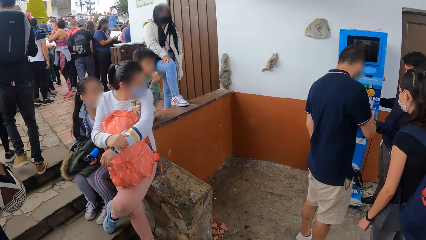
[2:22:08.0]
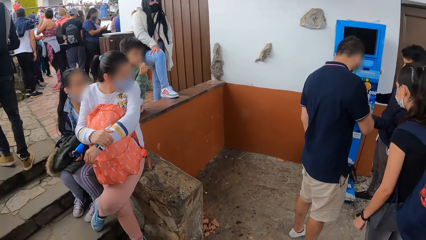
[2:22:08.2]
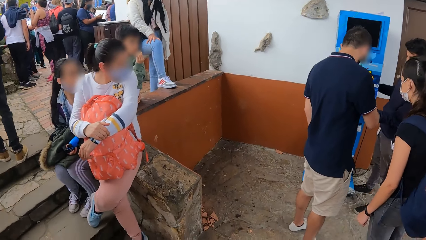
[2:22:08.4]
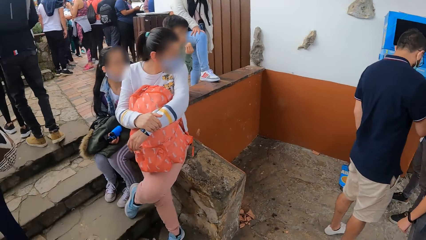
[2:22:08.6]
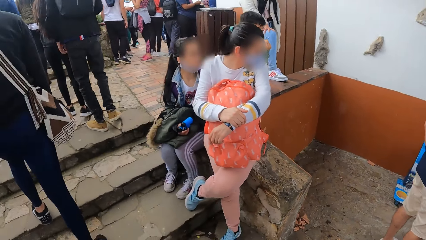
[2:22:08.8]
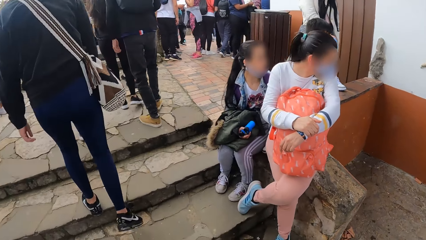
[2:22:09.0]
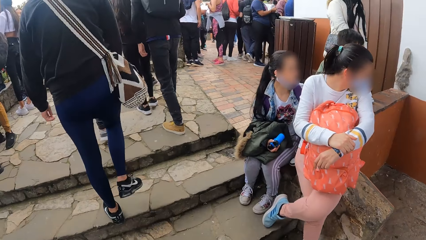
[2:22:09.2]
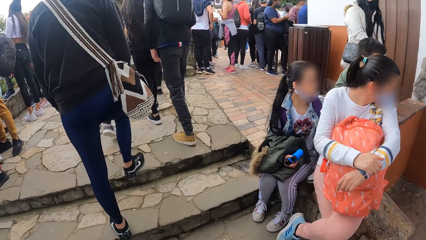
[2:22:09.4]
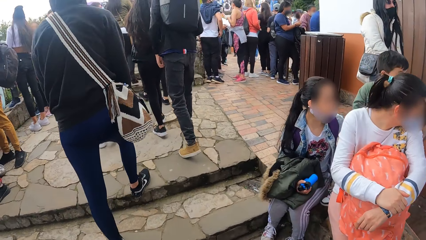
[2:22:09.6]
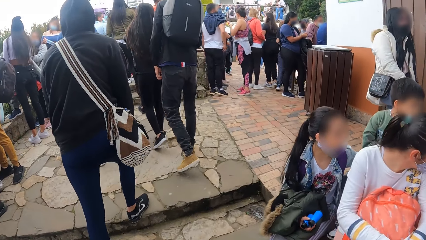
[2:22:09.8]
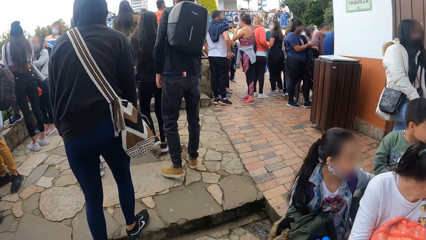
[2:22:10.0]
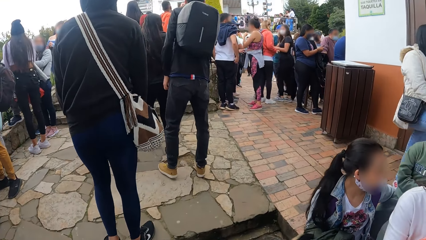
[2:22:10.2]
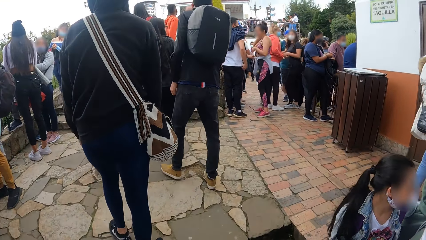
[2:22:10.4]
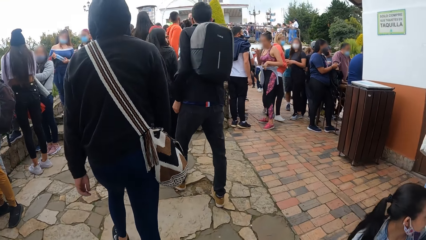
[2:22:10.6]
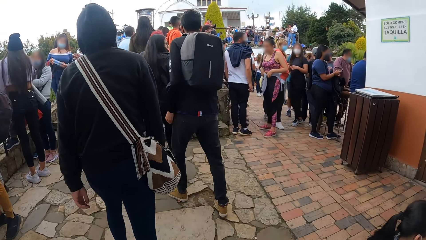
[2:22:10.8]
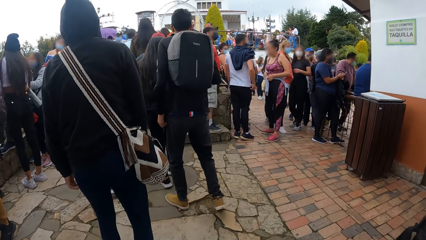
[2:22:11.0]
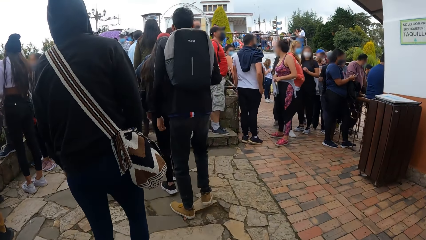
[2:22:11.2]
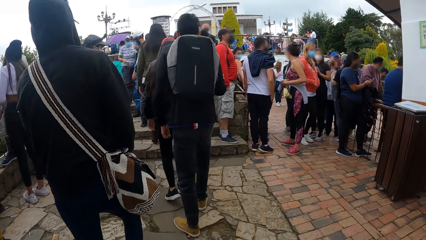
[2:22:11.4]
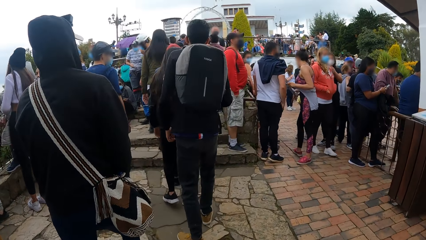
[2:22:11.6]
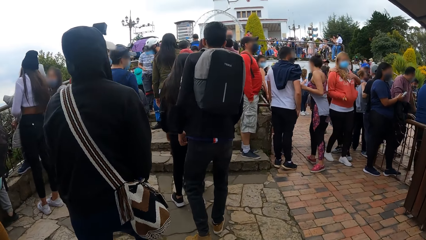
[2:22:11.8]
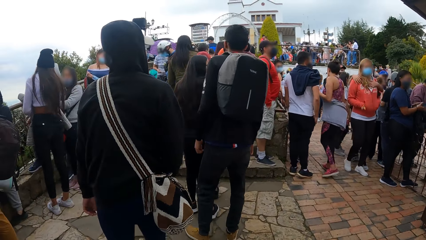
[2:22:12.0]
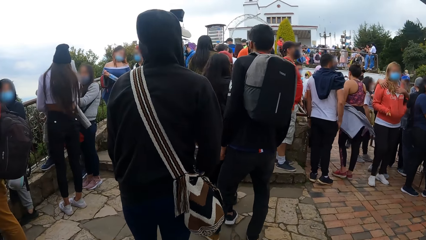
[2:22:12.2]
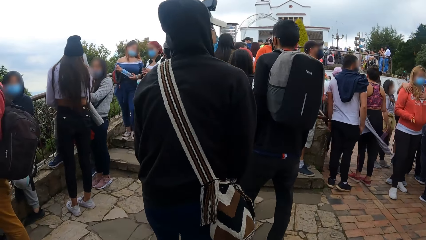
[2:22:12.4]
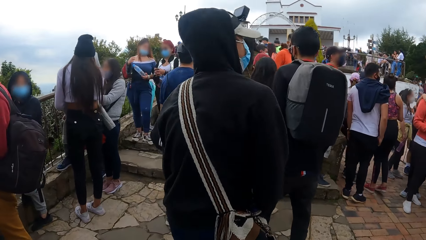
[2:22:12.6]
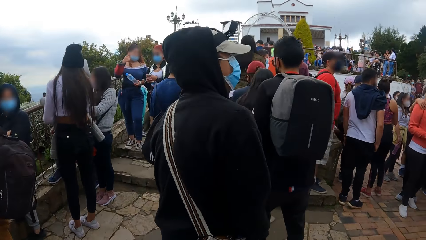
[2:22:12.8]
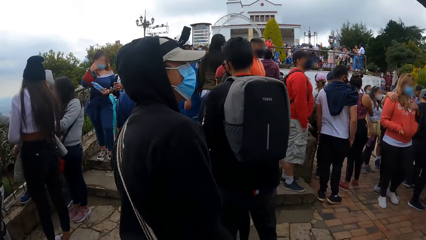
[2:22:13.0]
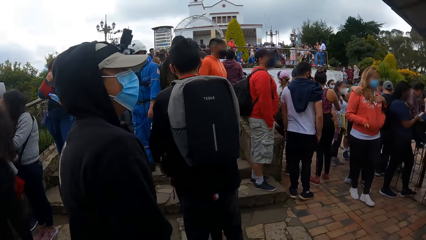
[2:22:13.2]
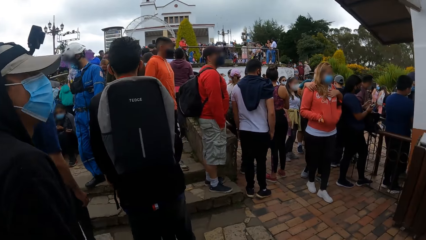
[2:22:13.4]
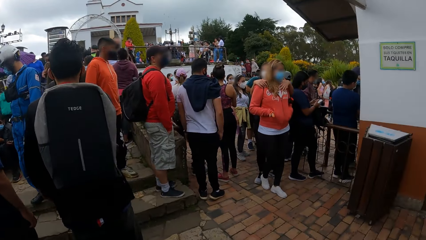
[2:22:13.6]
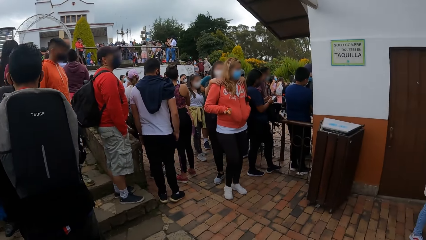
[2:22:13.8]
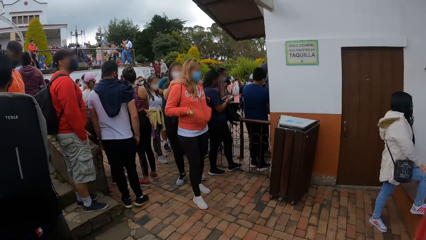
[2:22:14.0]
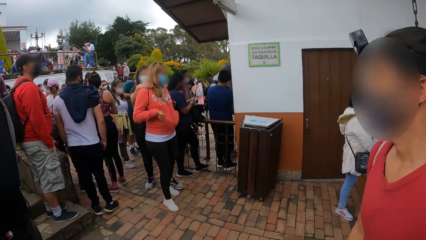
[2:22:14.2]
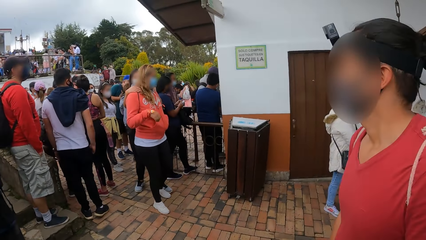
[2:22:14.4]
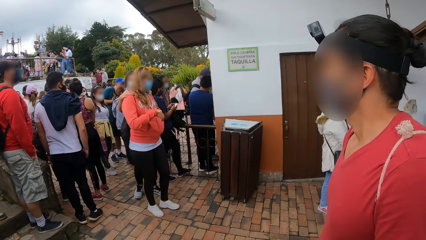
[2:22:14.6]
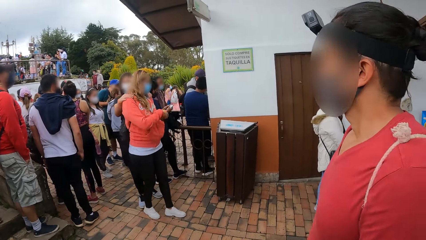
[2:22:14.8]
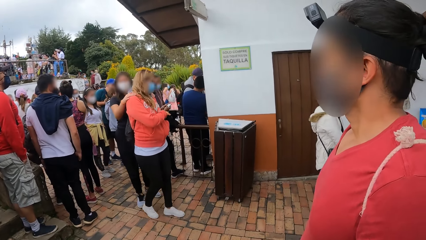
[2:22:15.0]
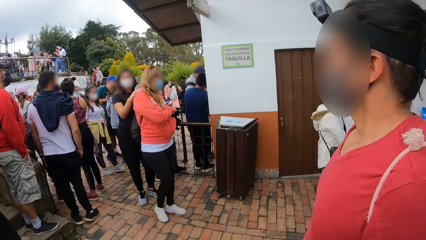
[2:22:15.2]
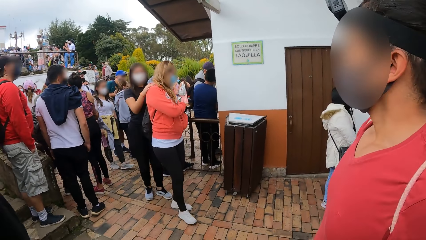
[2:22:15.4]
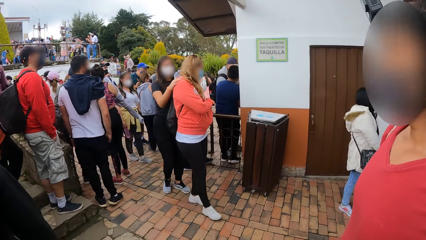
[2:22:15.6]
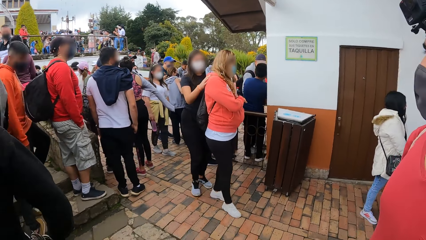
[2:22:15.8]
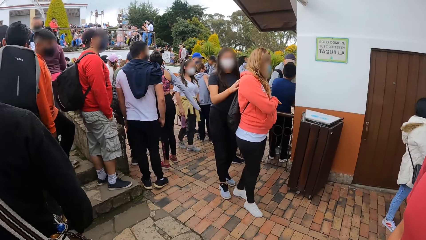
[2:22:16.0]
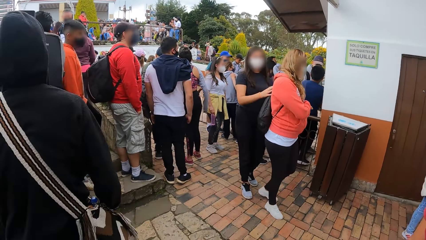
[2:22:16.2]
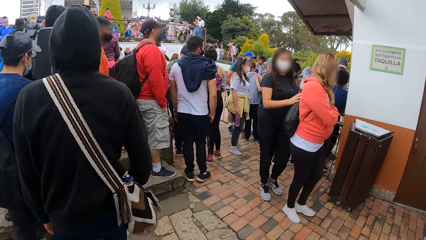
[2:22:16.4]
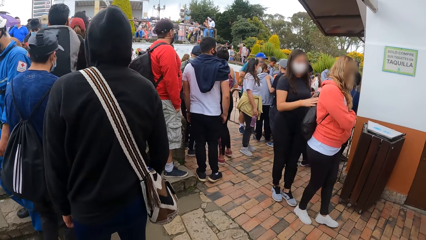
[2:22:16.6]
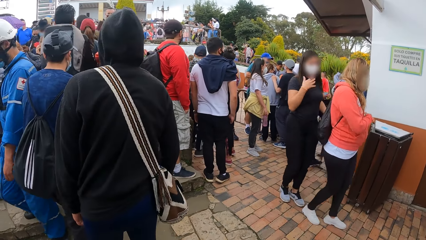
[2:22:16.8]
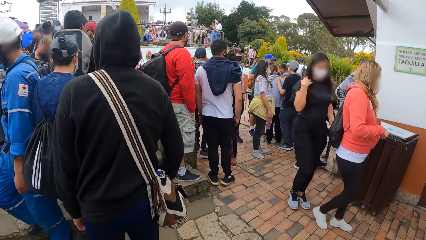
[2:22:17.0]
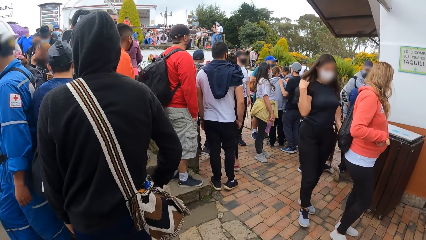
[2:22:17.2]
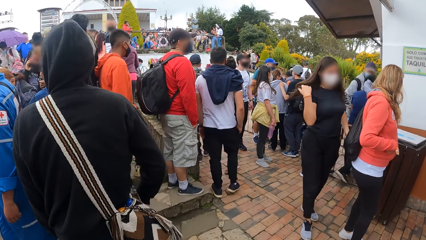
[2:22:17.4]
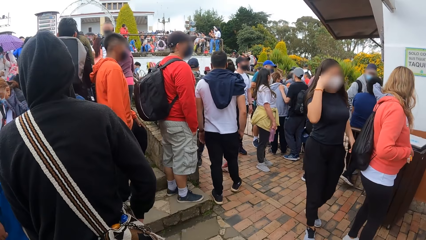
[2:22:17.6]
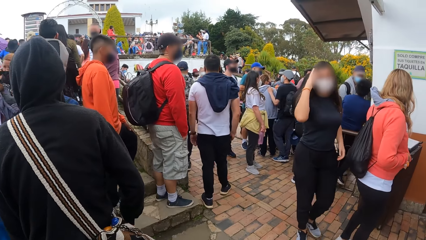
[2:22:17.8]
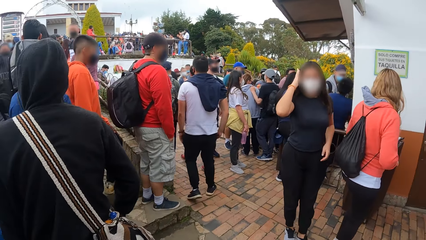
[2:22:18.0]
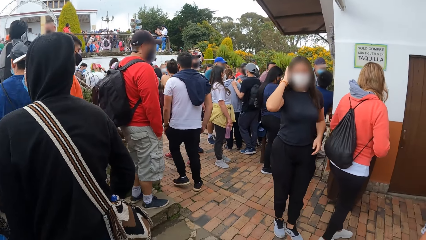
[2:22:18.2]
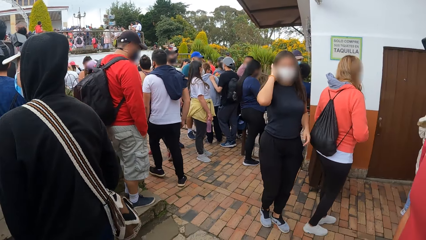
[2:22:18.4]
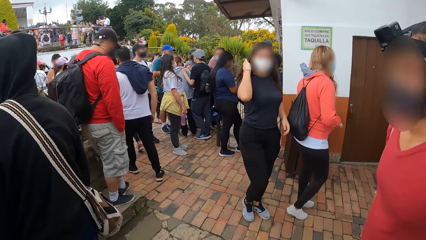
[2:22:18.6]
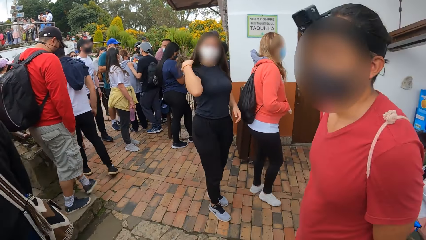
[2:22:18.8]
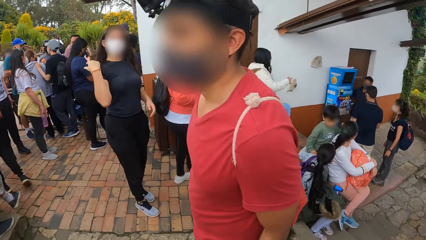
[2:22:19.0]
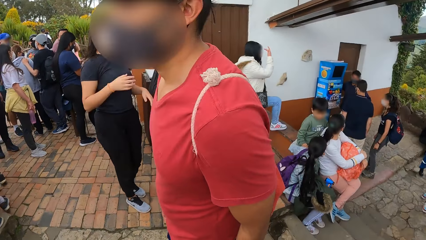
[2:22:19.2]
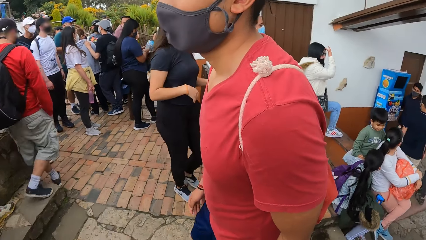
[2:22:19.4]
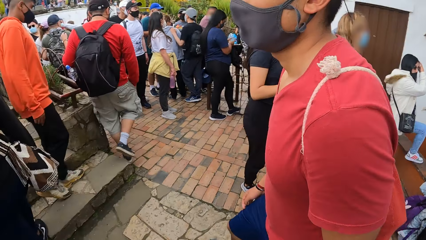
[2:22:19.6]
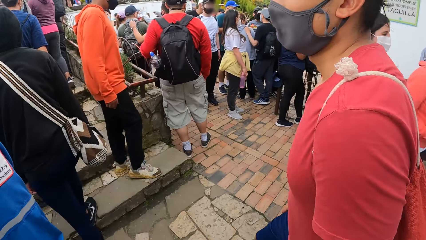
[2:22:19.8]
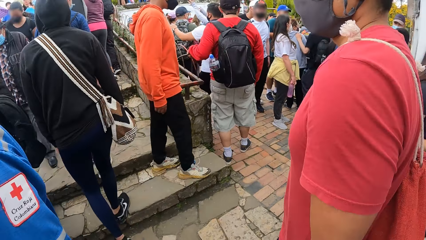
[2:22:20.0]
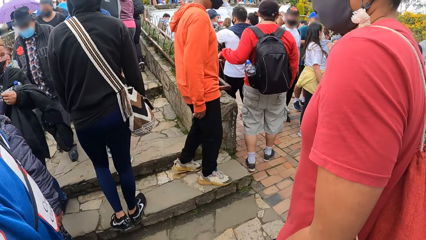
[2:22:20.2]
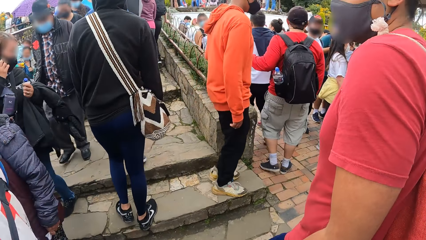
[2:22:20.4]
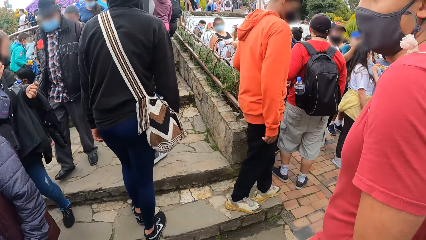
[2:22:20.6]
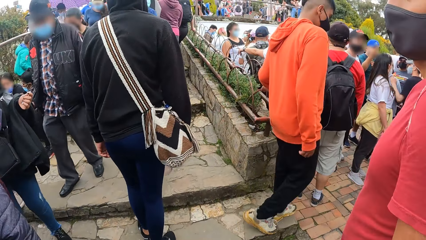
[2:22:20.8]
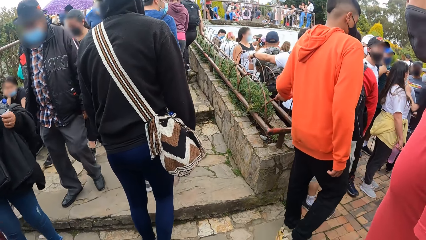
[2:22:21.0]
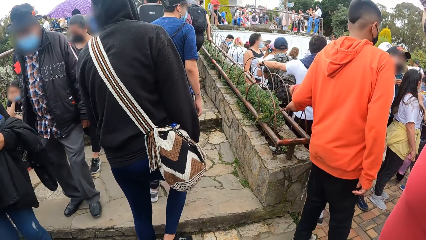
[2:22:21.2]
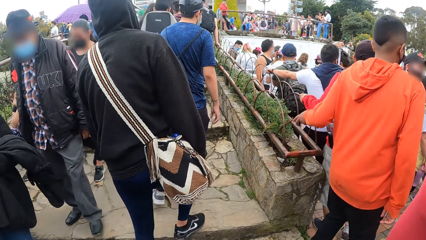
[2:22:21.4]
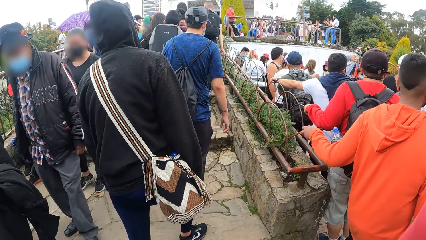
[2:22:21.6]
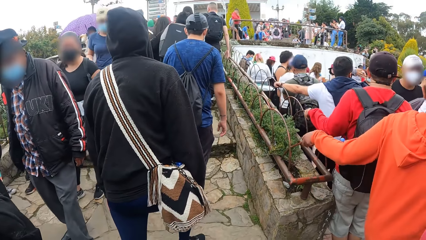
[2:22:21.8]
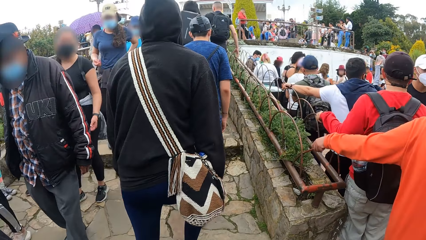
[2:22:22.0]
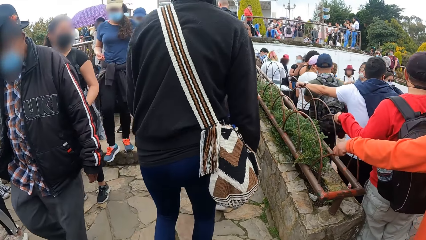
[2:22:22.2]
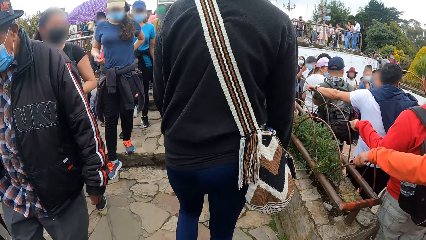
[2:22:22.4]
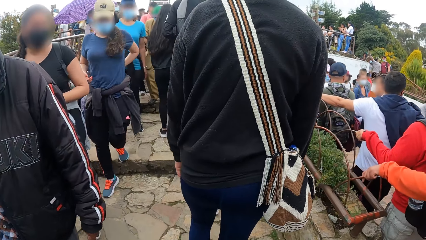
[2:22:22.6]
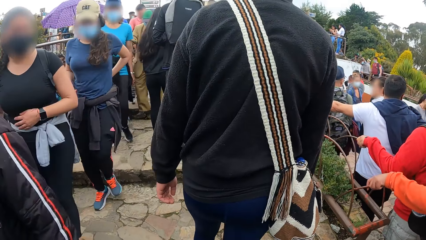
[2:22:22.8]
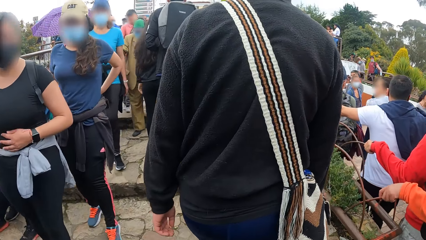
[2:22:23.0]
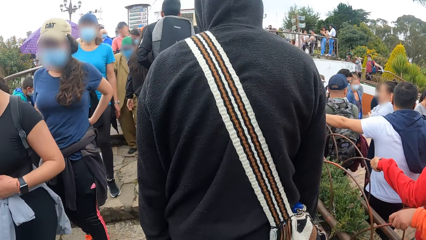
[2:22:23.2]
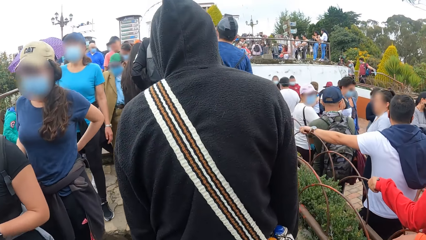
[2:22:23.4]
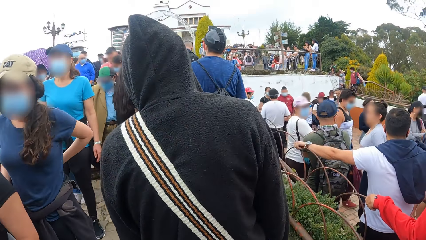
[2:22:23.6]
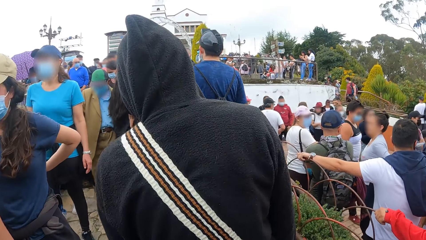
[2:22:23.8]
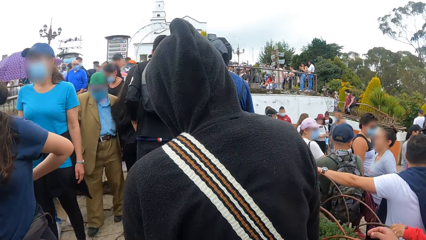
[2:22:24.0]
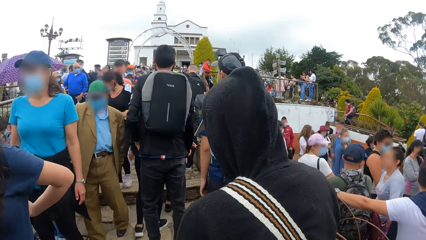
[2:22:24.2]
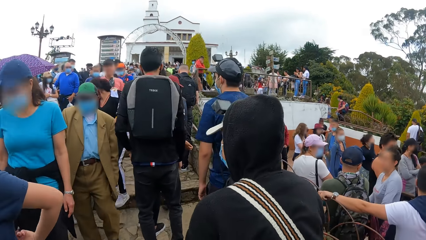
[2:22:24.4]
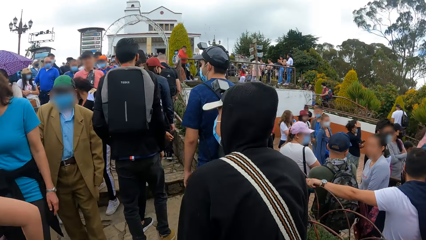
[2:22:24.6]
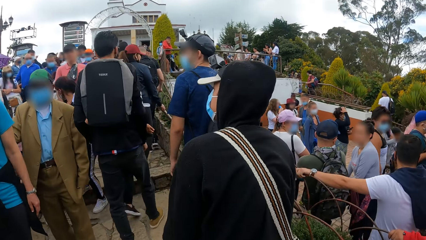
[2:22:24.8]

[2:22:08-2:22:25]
A person talks to another person.
